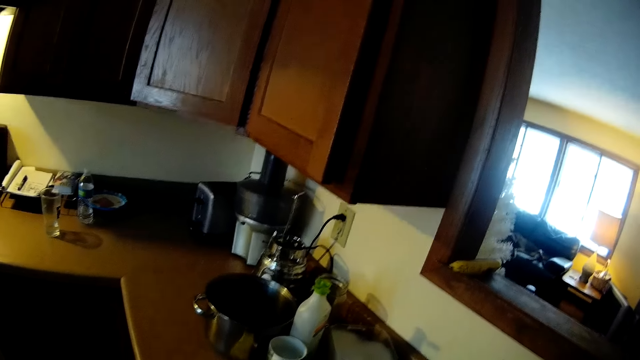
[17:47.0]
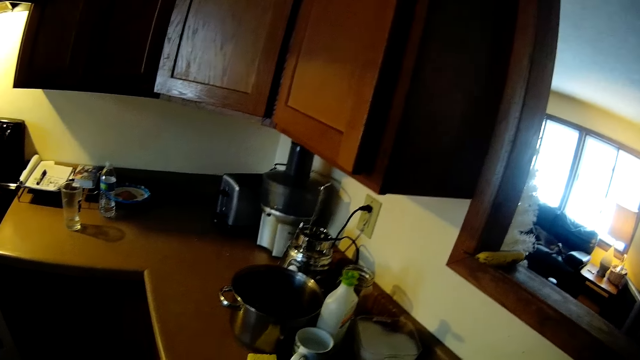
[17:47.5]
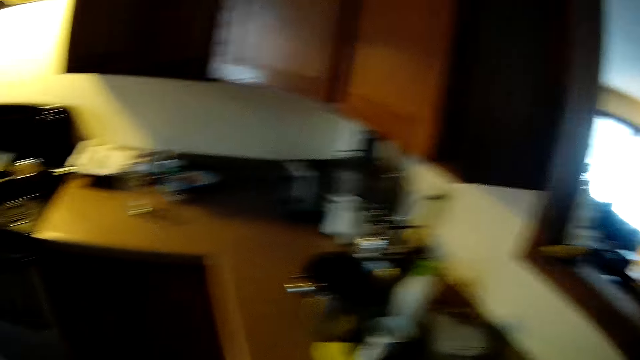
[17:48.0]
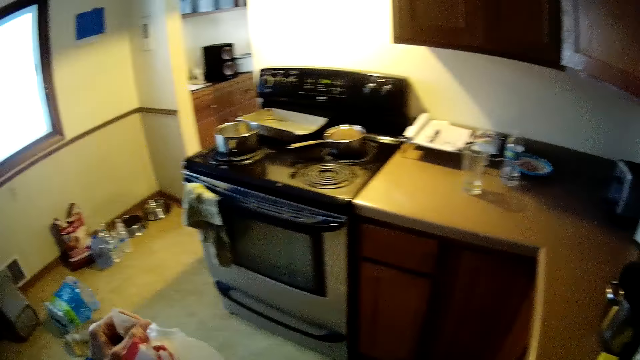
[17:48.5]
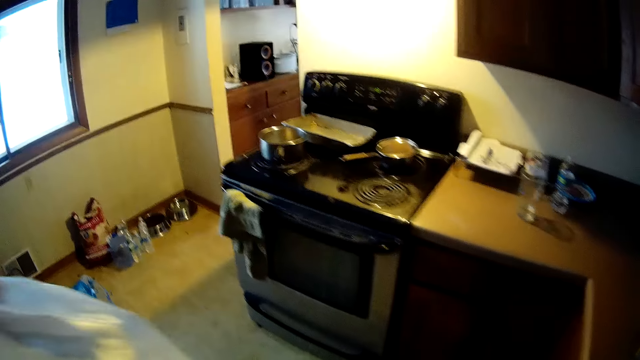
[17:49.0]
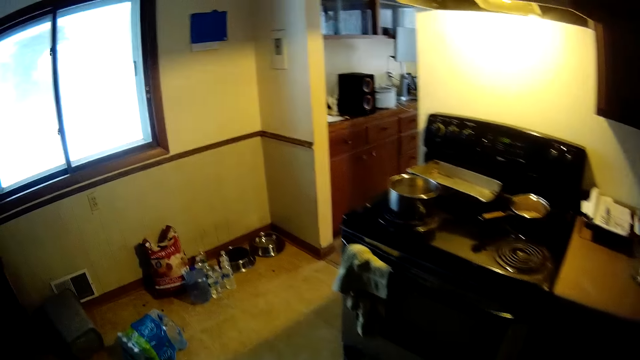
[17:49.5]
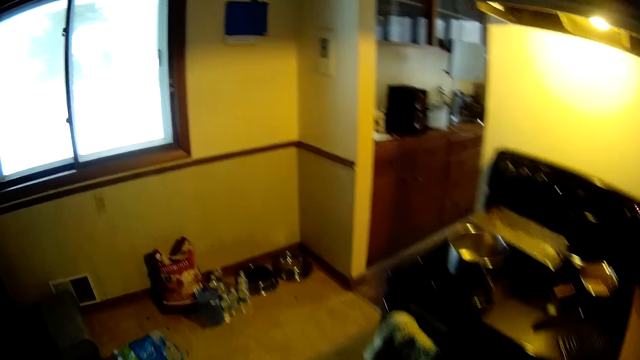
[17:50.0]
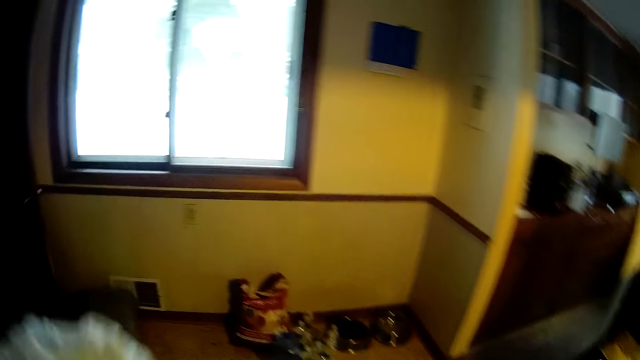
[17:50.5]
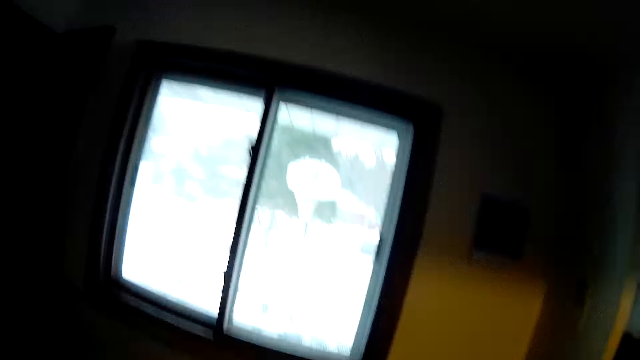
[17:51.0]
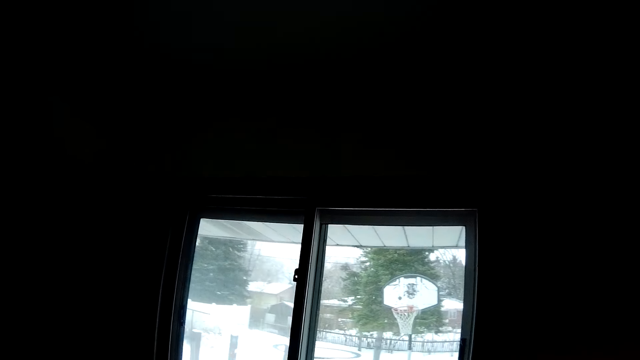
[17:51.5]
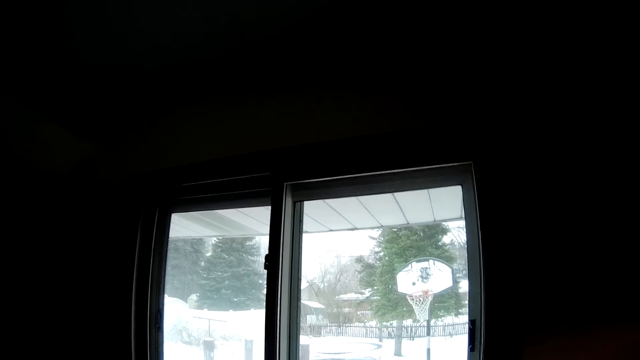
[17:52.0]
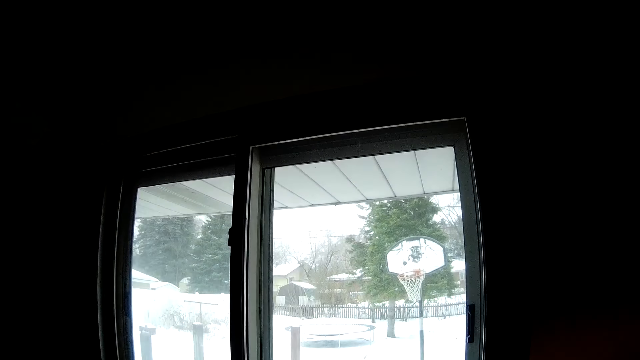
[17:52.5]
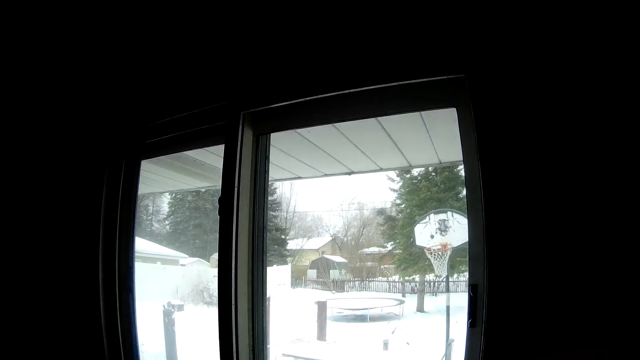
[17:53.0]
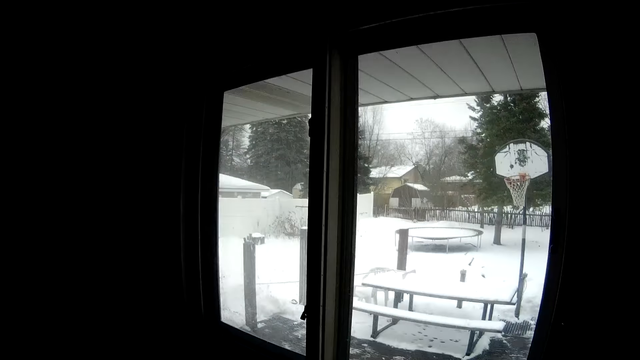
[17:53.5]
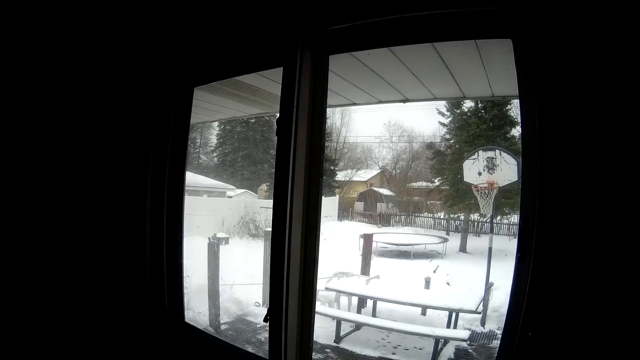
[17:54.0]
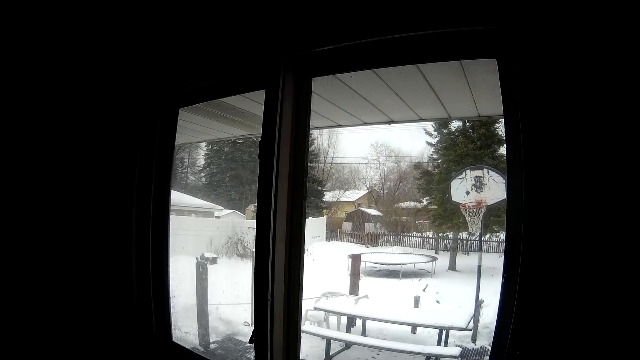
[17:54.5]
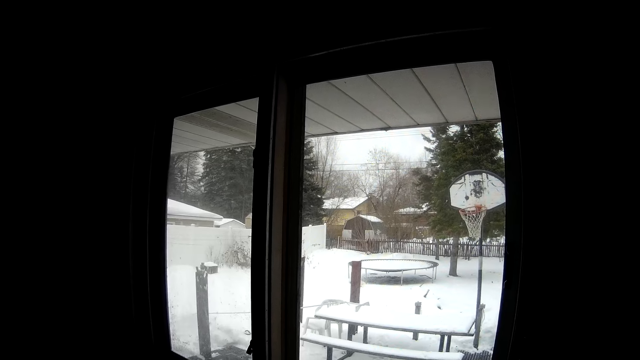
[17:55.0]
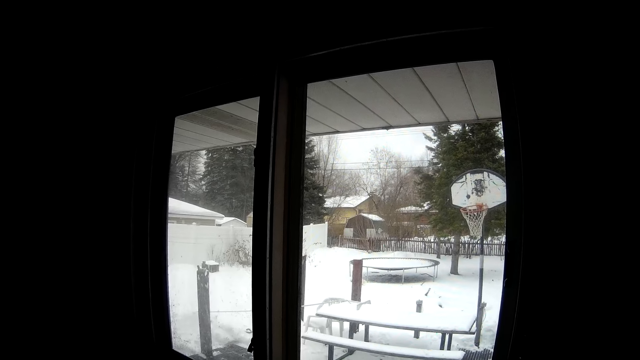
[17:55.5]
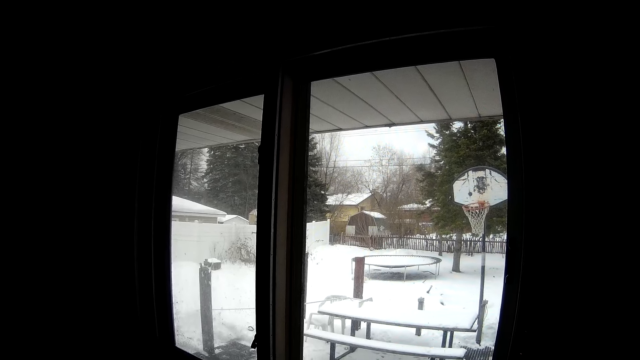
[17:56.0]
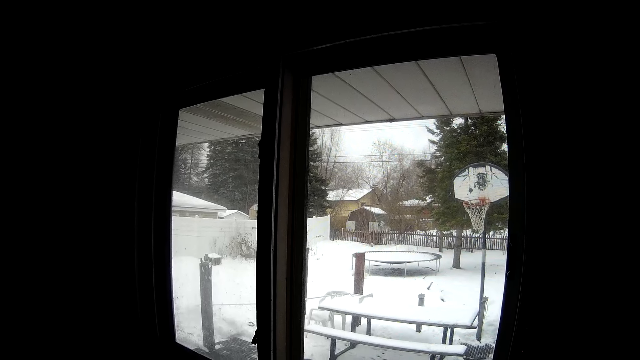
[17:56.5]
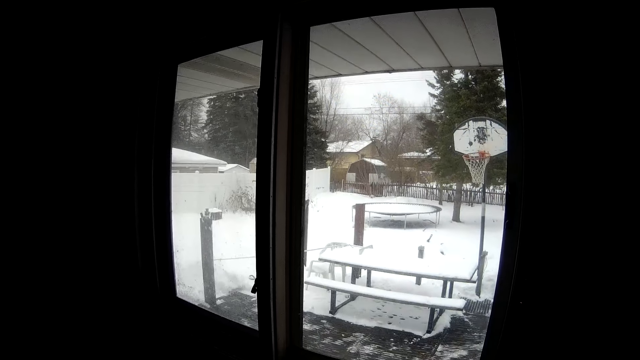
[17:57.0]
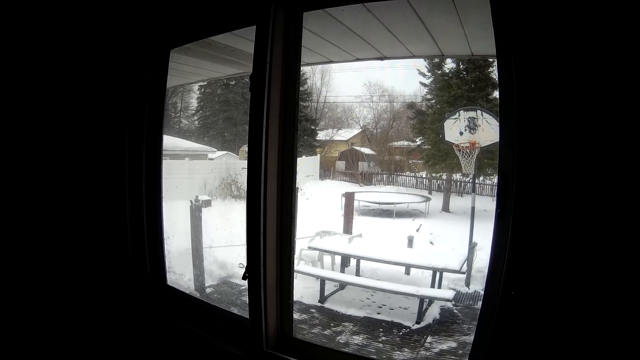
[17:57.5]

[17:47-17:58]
The camera wearer carries a polythene bag. They look outside the window.

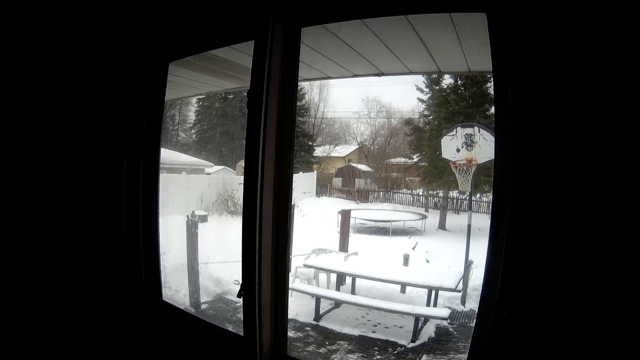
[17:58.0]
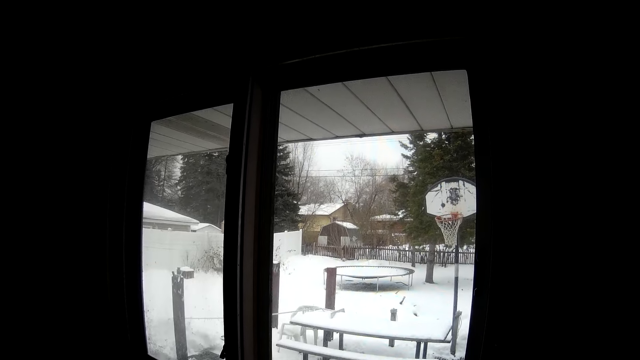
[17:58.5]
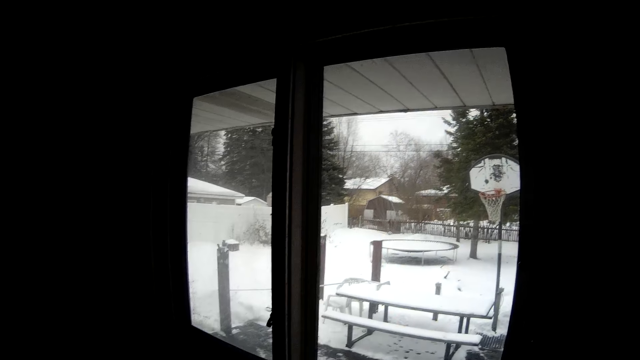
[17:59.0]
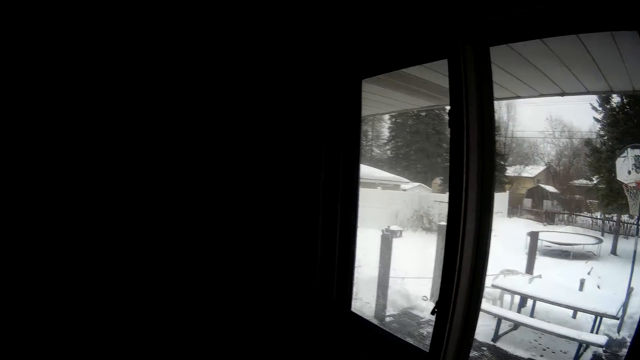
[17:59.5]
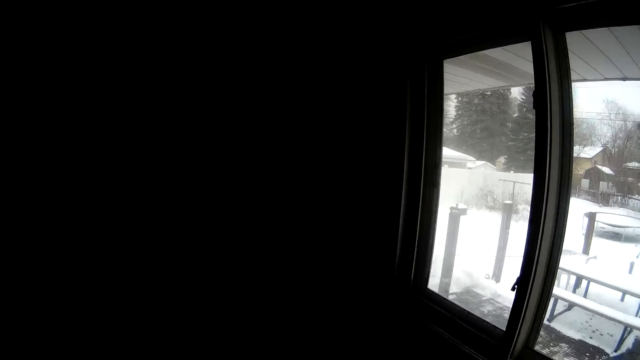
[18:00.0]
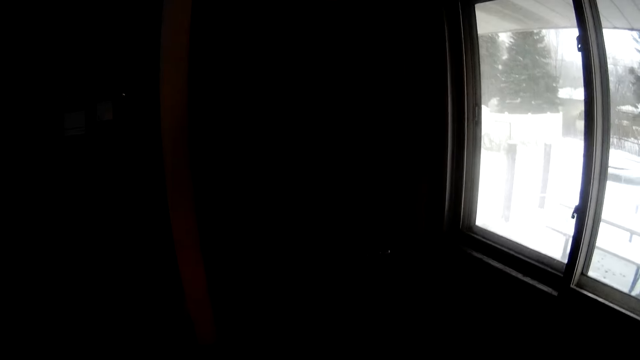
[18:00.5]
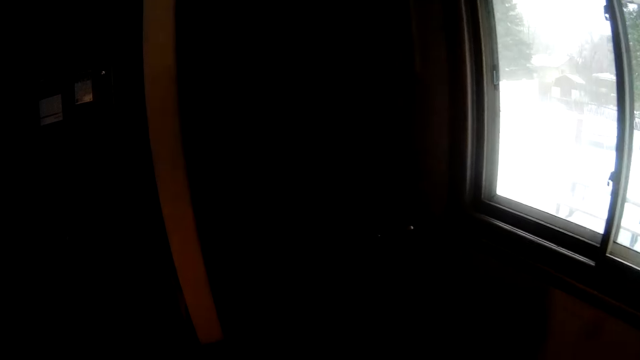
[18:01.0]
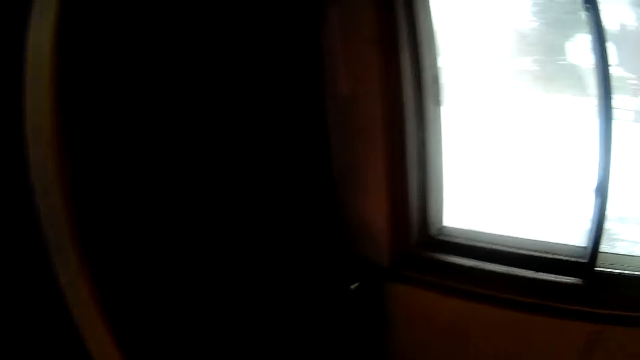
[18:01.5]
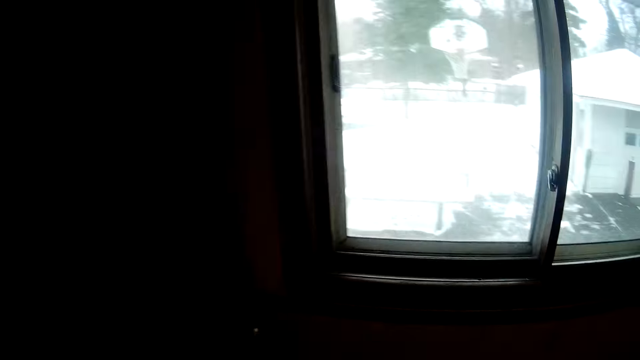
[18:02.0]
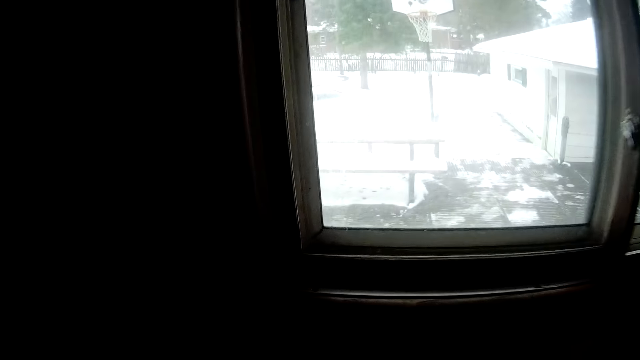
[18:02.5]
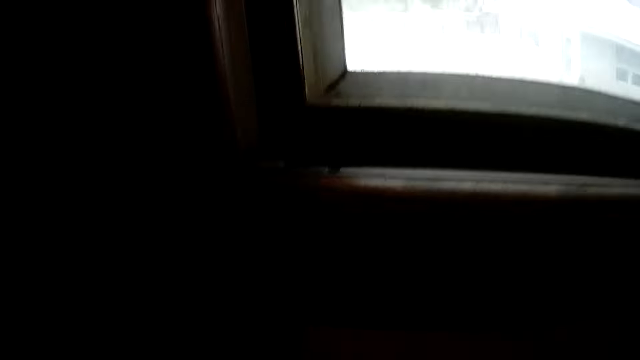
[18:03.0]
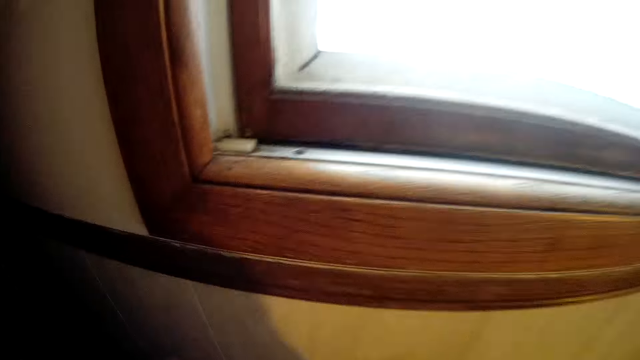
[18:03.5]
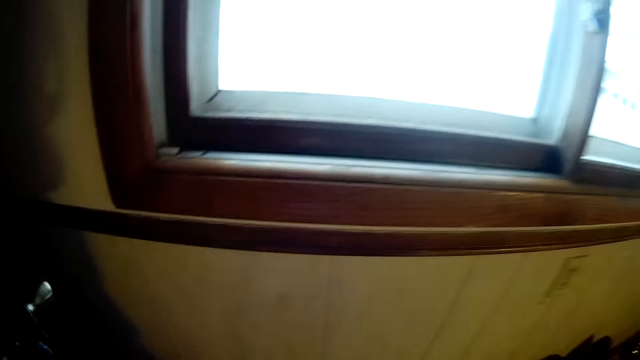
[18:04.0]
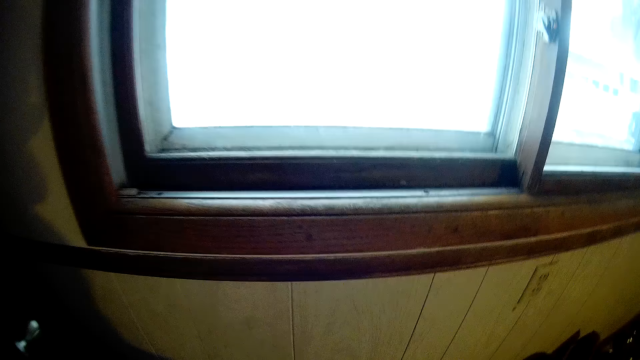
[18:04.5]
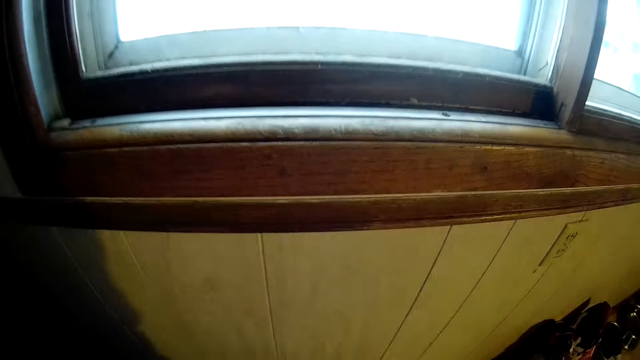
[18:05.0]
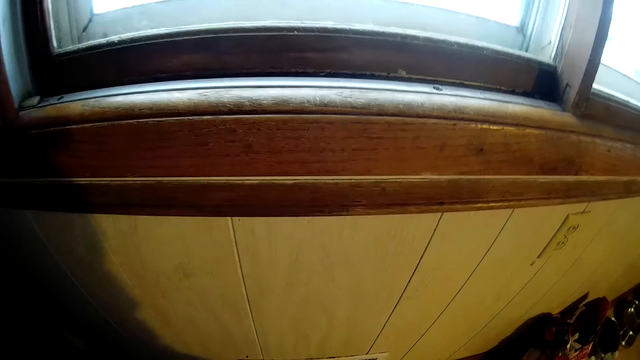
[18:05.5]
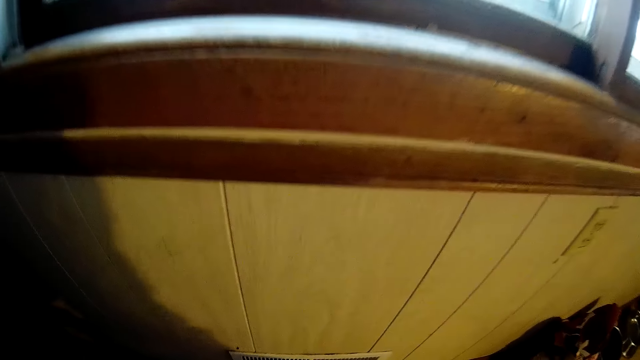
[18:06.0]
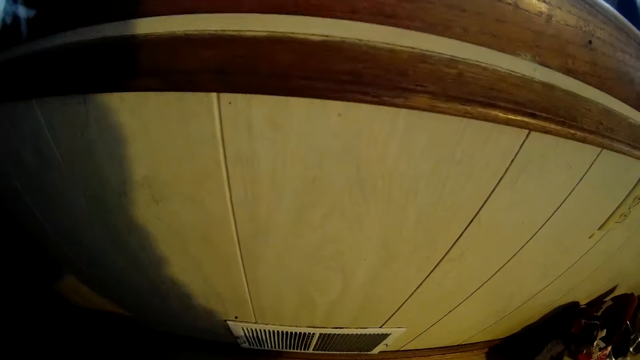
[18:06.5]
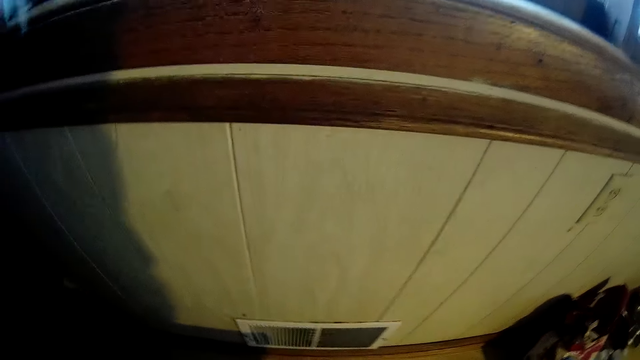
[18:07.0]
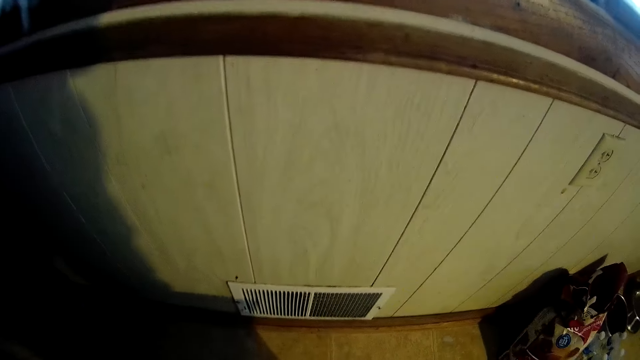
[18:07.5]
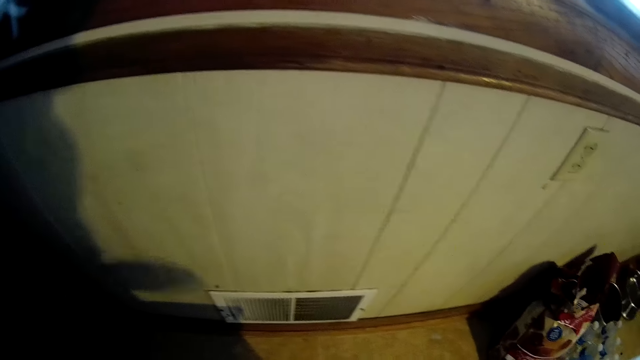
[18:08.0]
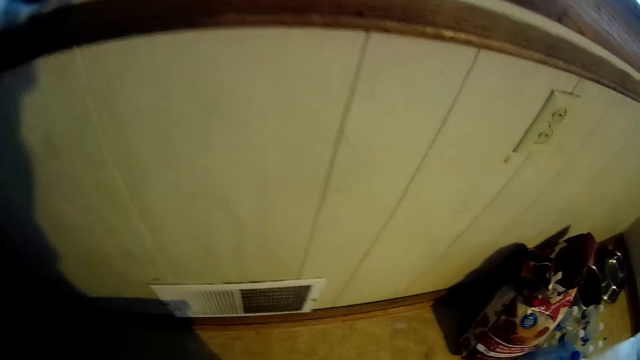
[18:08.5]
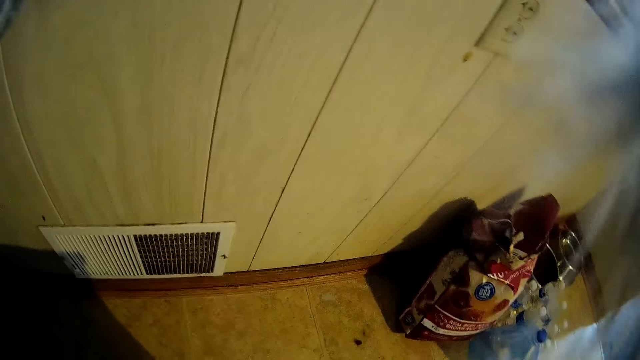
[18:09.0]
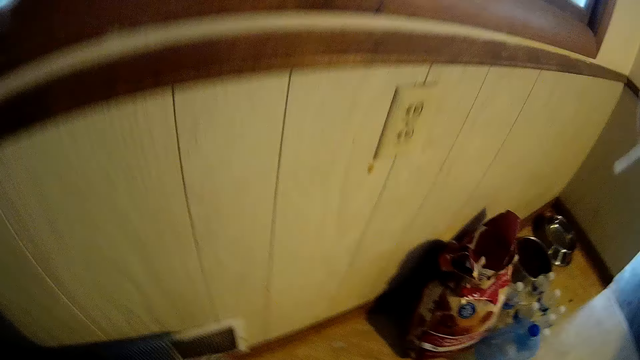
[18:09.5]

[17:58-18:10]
The camera wearer bends down. They do something.
